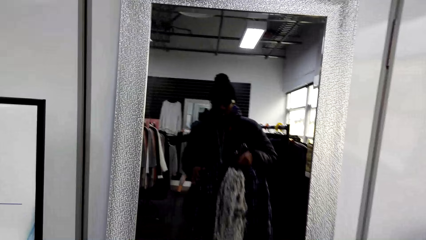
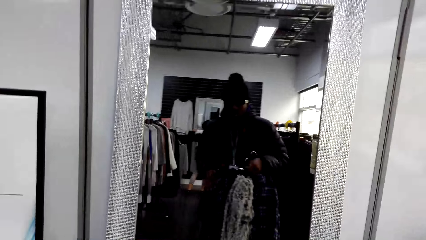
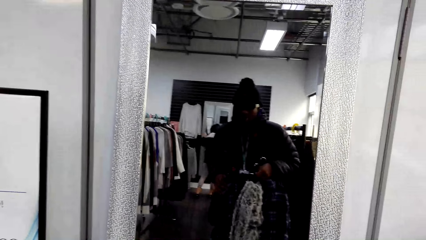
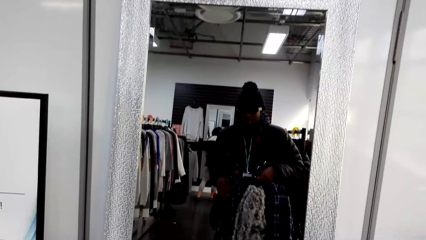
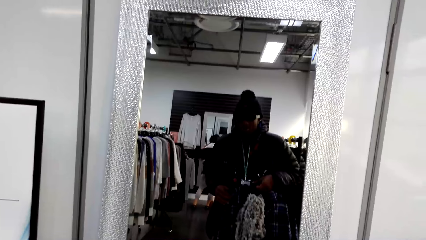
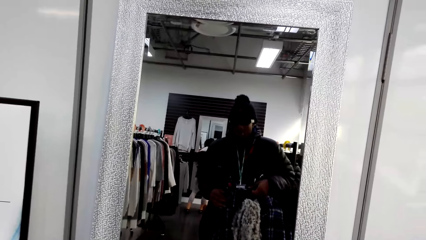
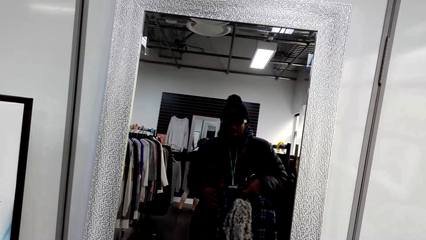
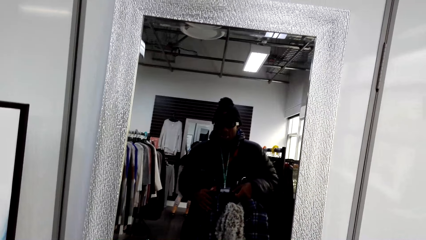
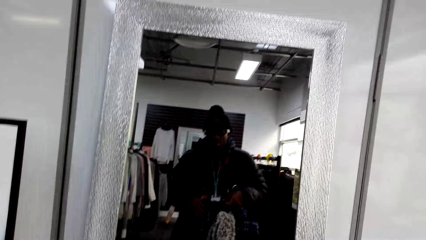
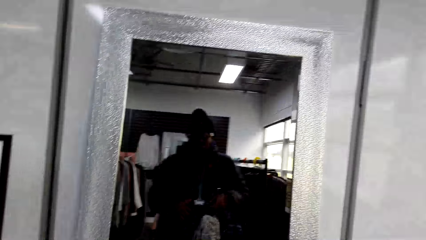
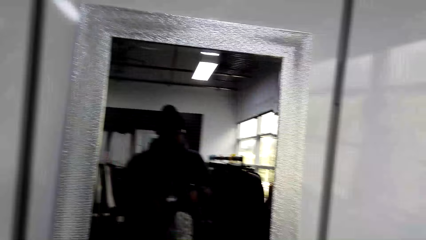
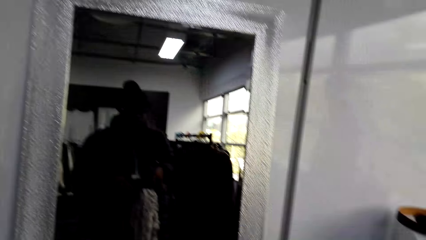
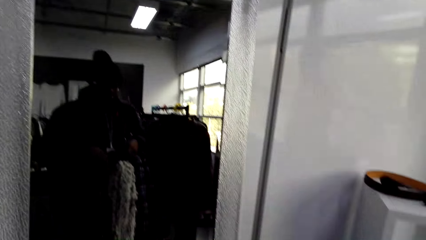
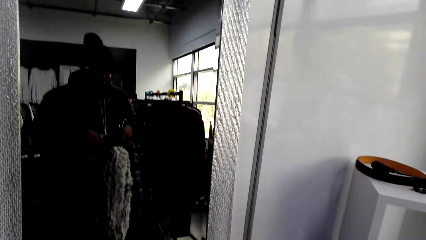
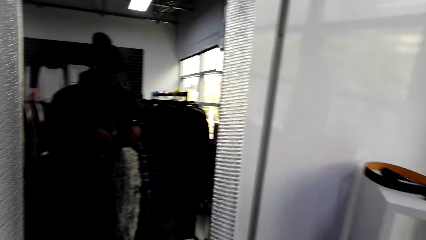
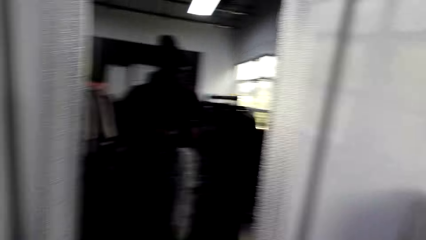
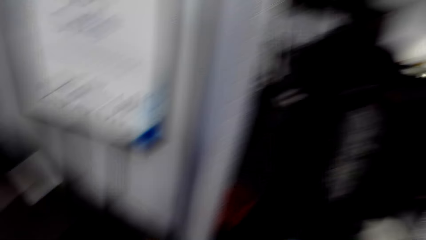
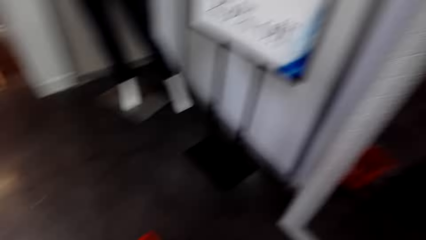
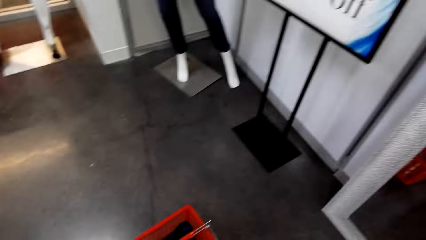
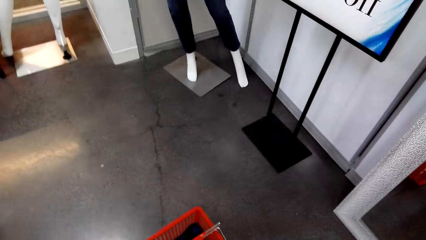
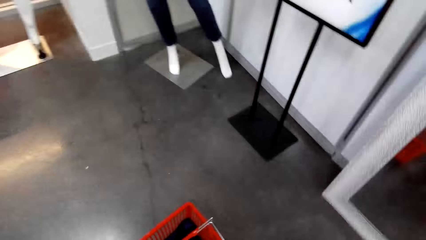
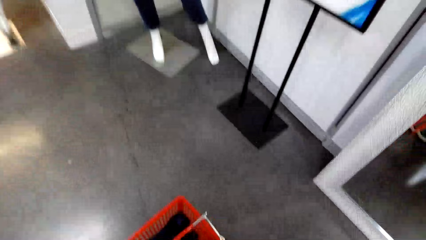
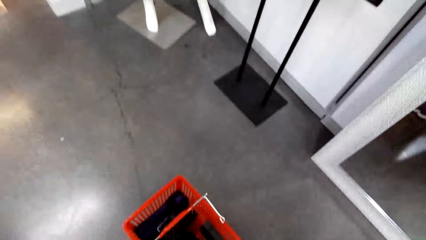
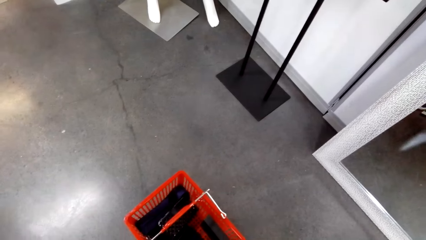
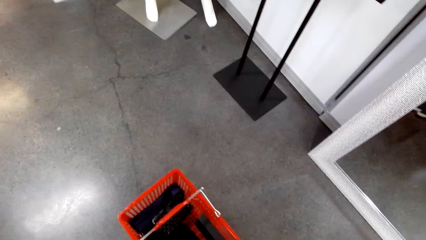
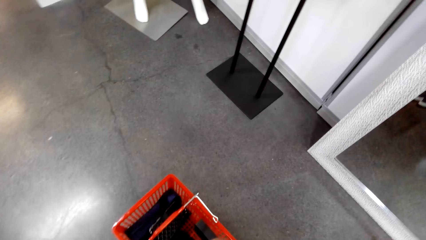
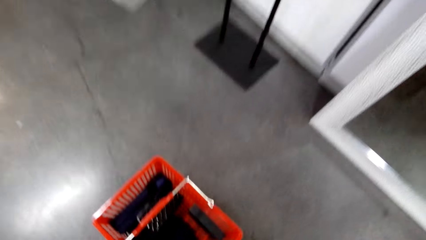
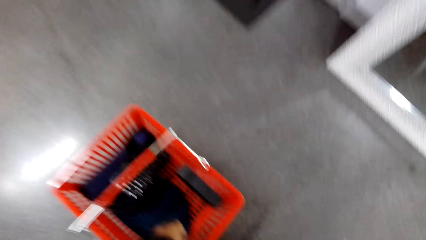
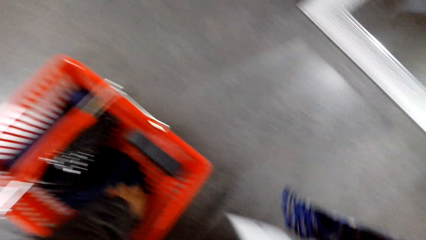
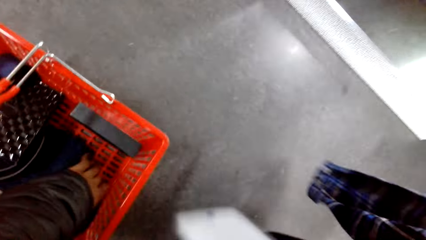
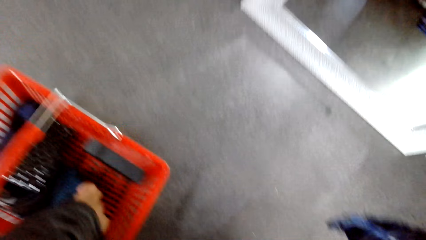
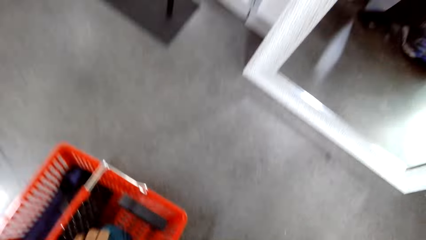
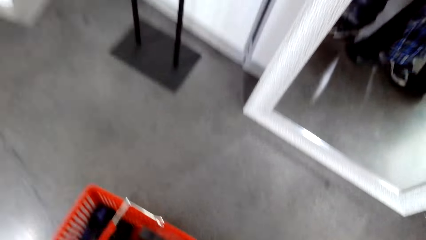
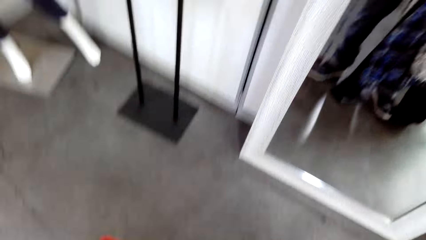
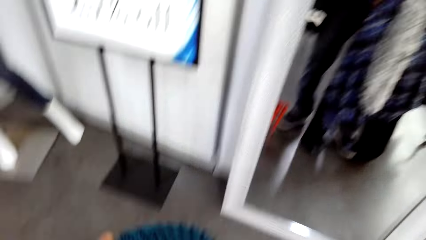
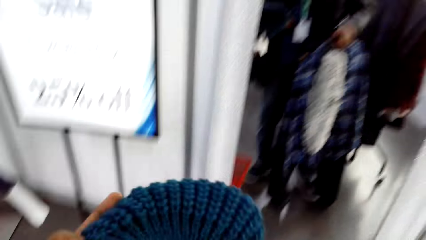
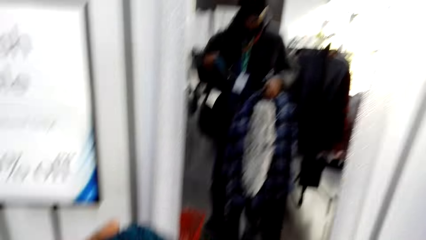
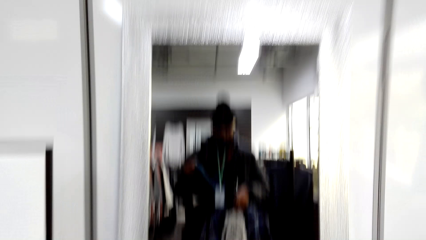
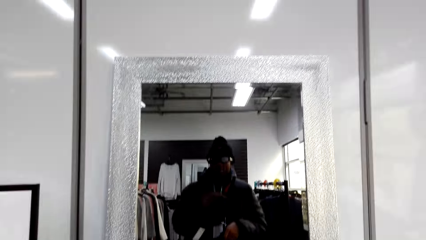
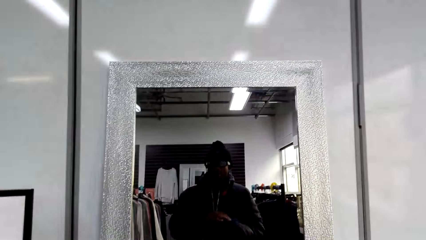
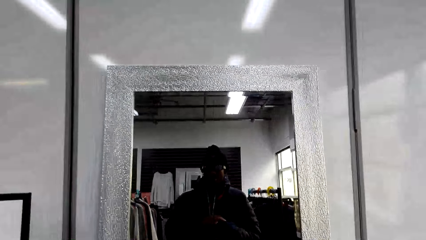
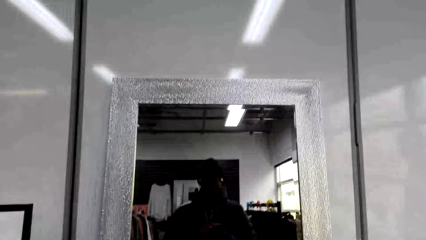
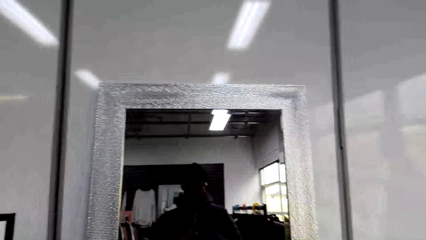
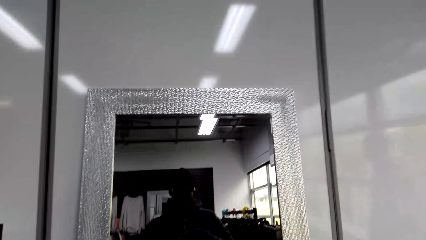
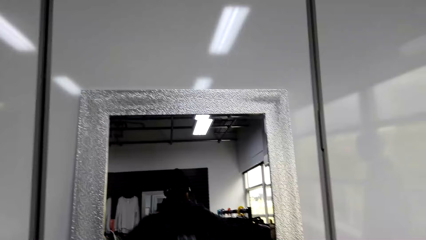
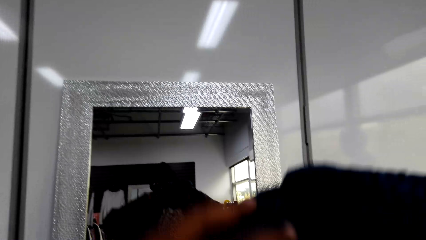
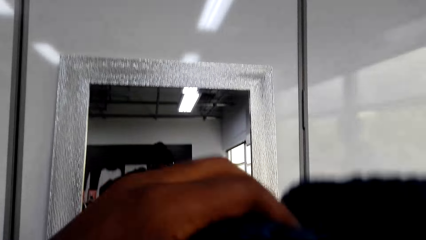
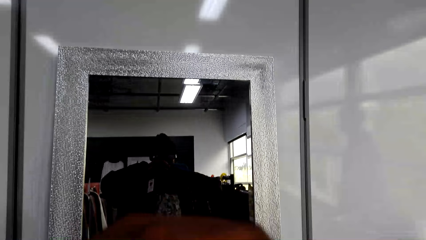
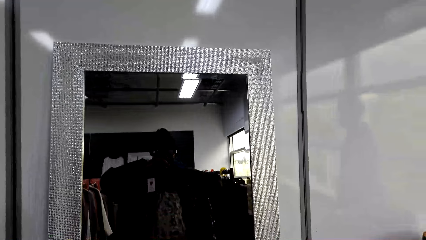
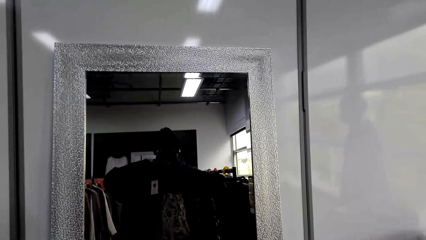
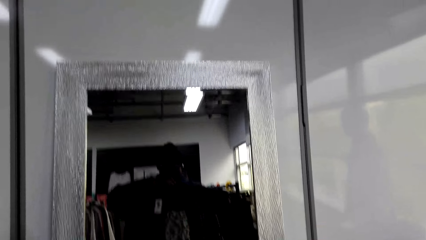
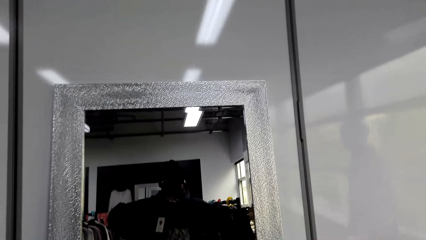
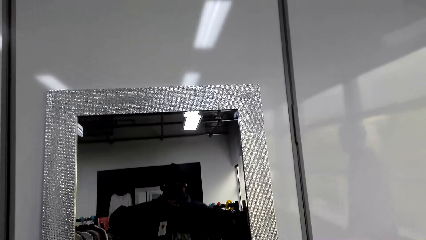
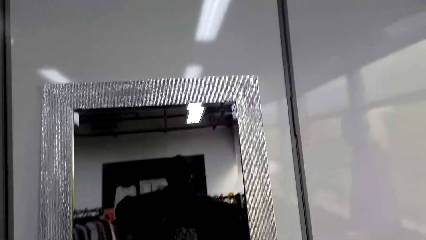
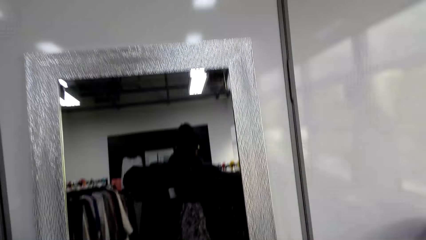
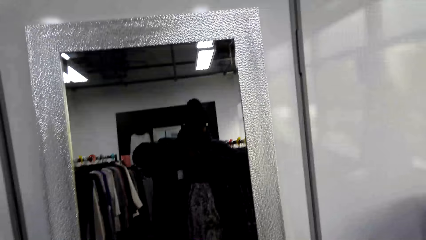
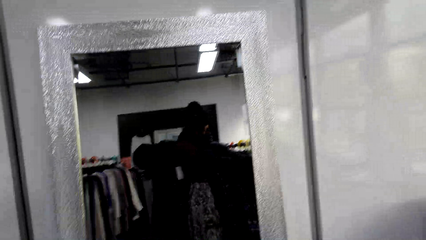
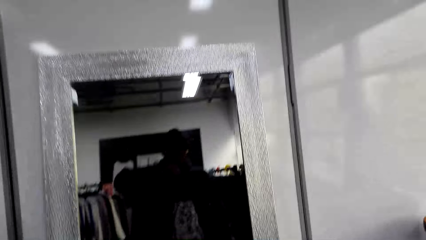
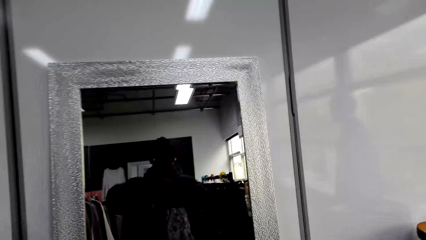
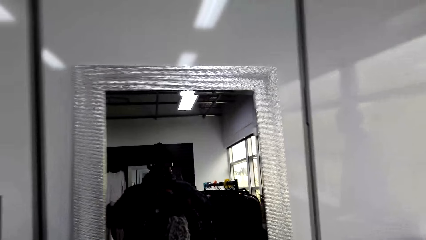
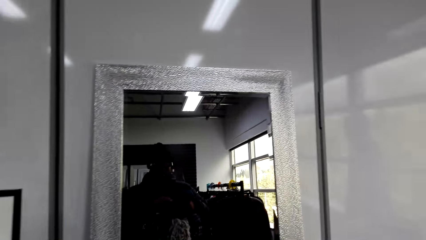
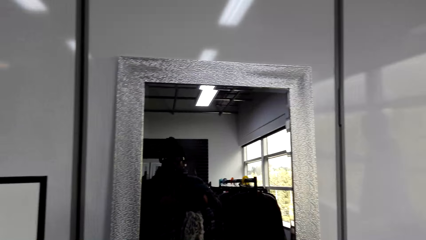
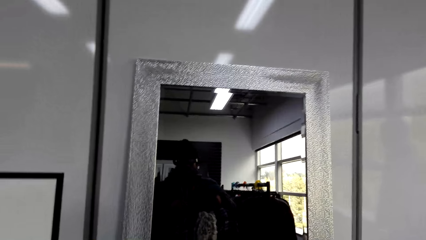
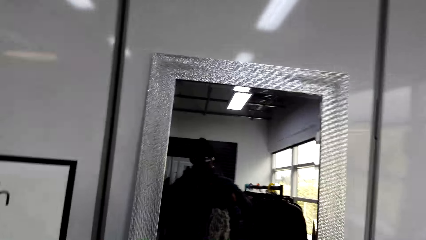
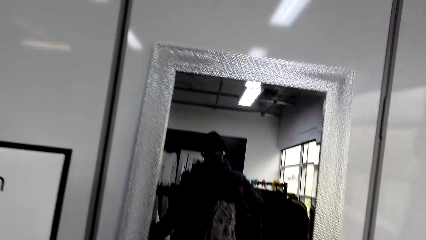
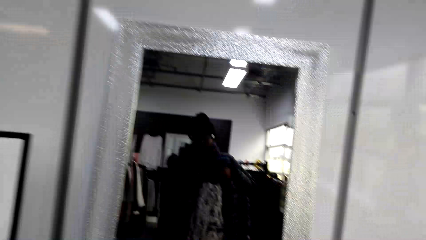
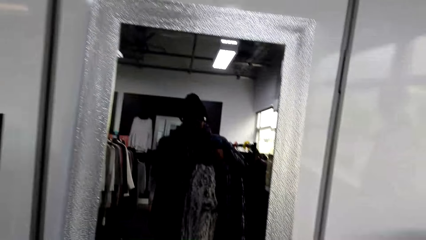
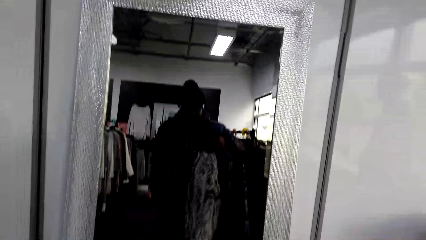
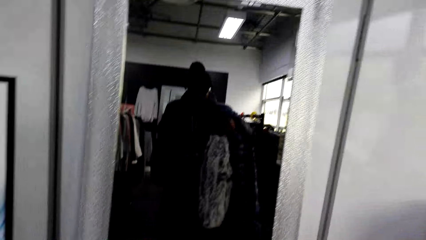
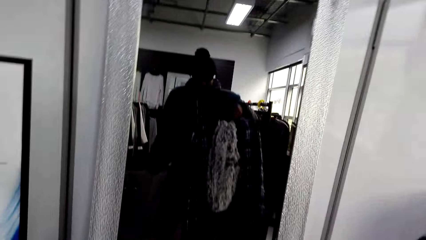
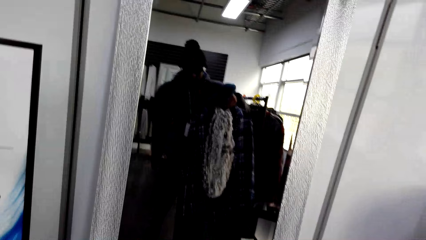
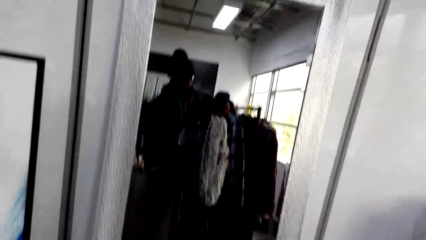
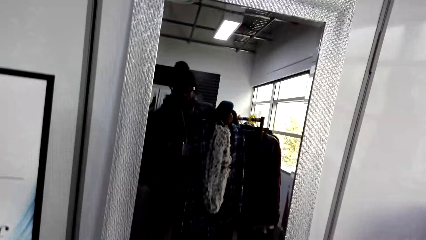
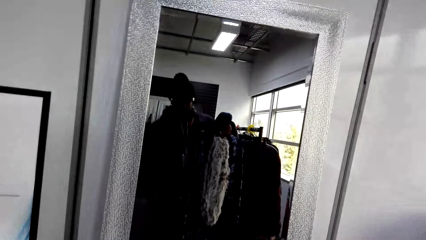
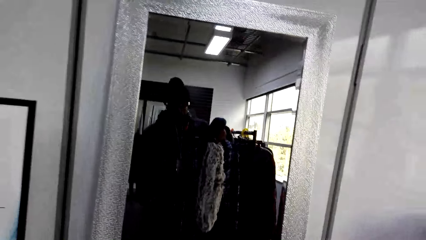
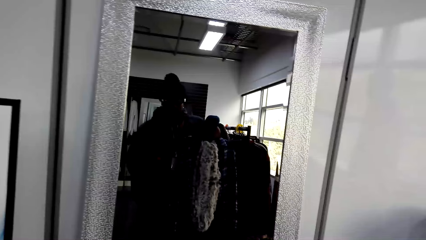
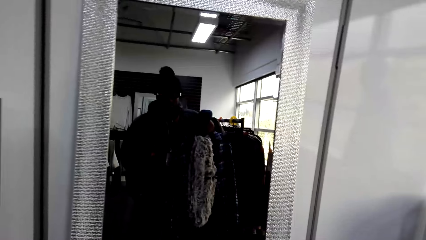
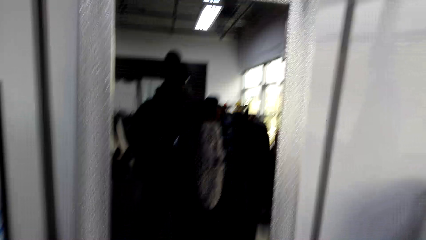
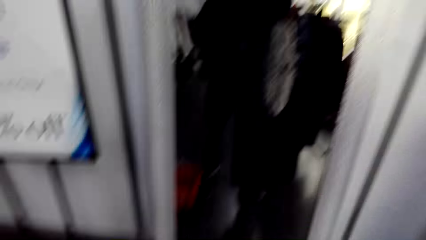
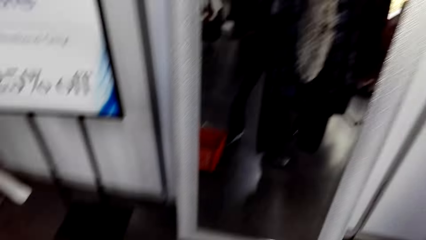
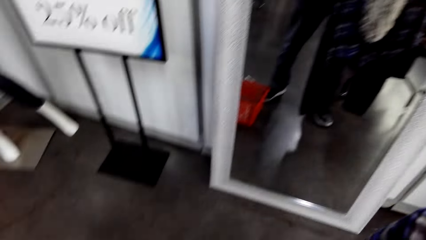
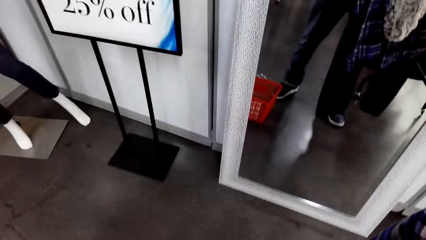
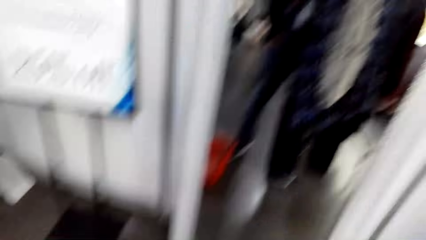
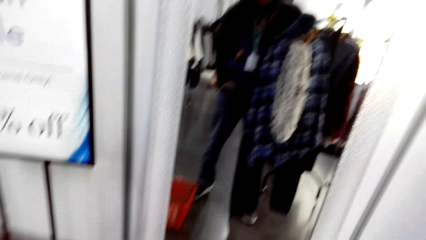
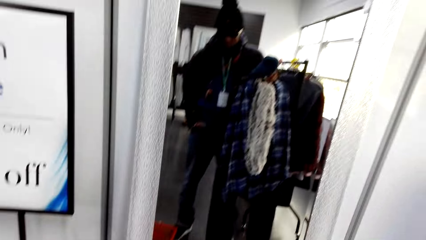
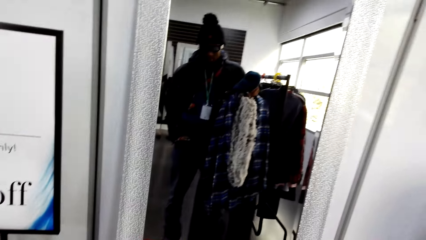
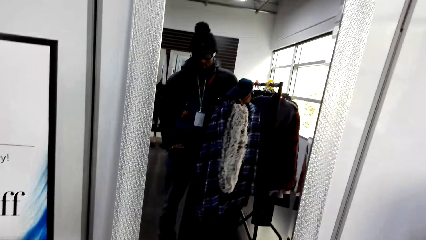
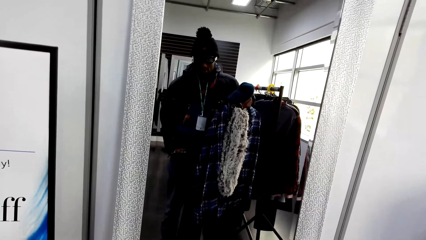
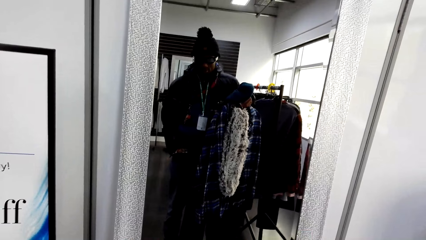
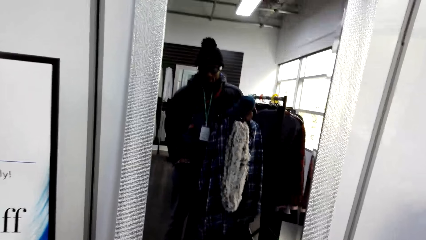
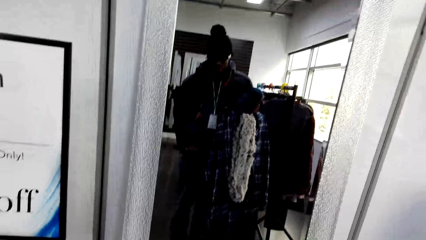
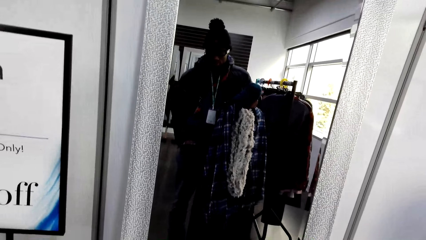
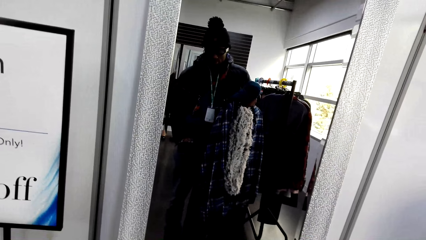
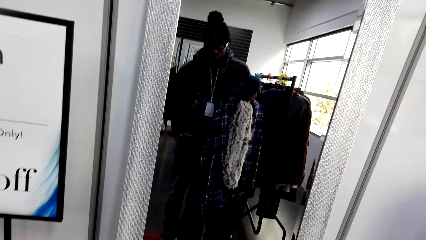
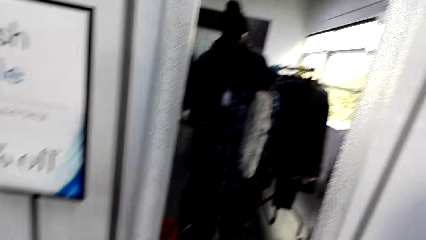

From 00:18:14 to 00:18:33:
The camera wearer looks down. He looks around the store. He picks up the cap. He looks at himself in the mirror. He looks down. He looks at himself in the mirror.
